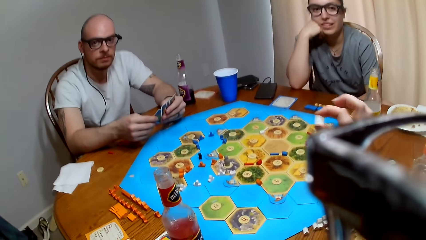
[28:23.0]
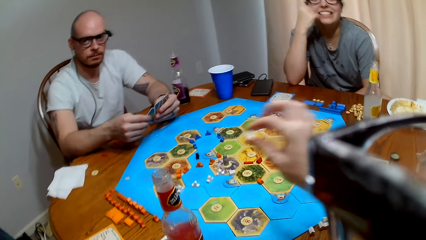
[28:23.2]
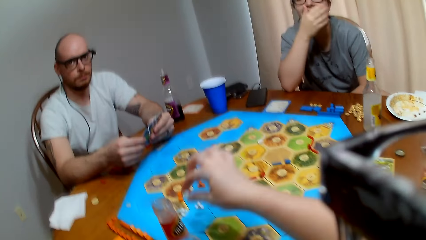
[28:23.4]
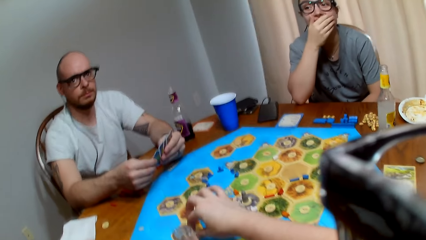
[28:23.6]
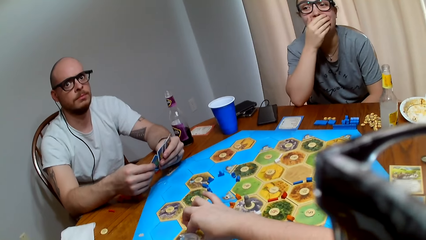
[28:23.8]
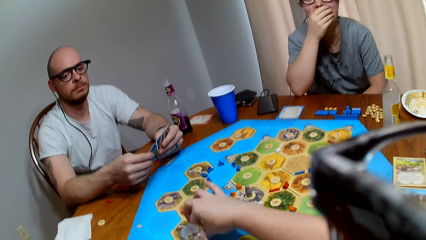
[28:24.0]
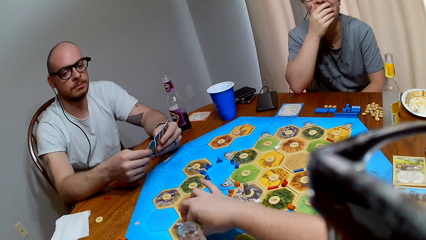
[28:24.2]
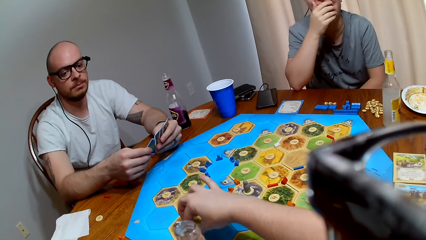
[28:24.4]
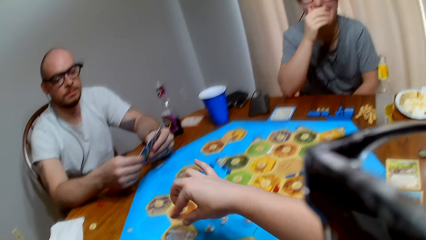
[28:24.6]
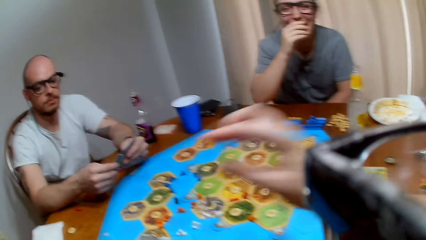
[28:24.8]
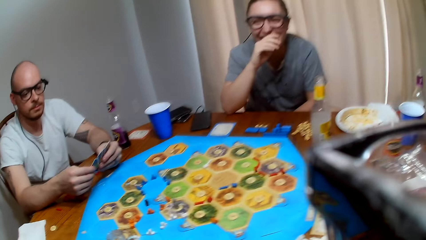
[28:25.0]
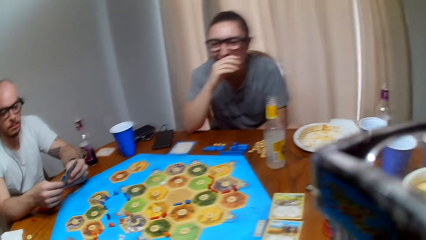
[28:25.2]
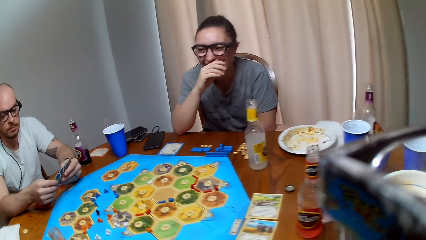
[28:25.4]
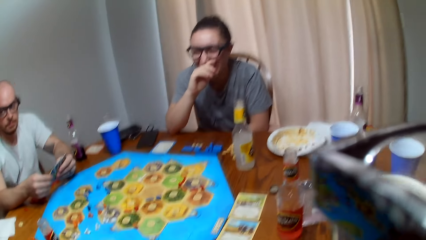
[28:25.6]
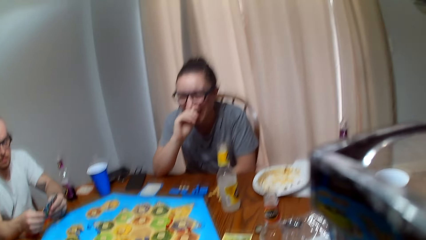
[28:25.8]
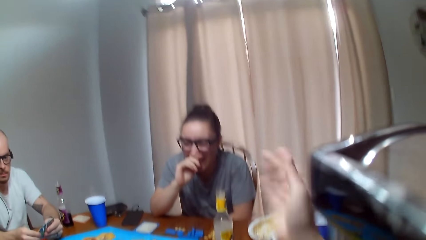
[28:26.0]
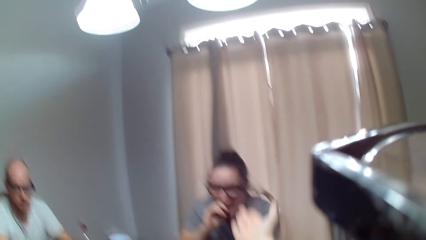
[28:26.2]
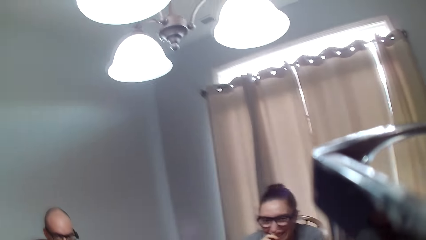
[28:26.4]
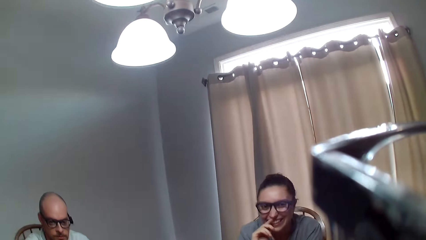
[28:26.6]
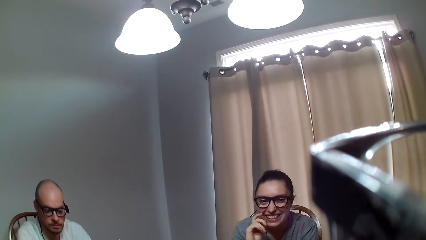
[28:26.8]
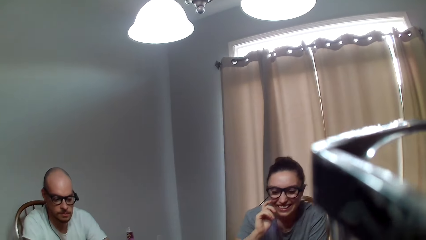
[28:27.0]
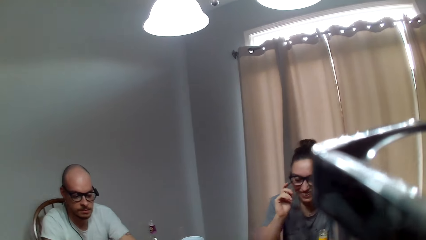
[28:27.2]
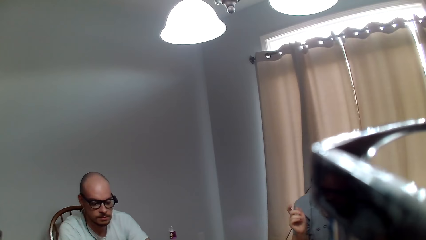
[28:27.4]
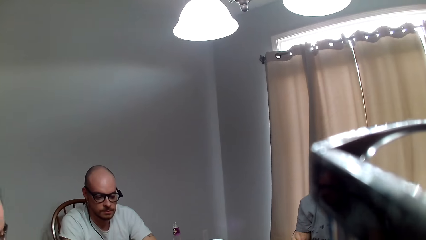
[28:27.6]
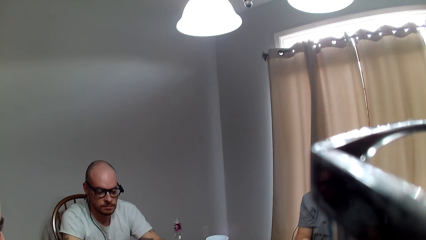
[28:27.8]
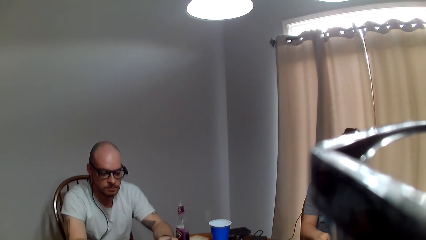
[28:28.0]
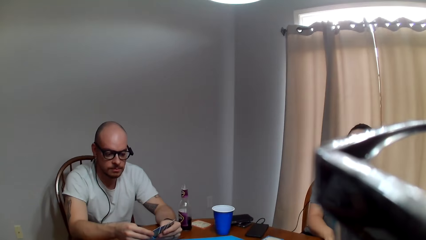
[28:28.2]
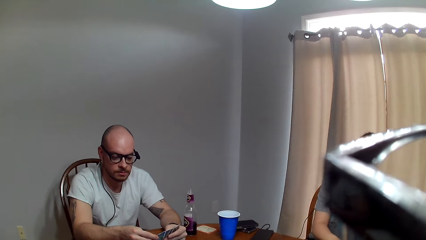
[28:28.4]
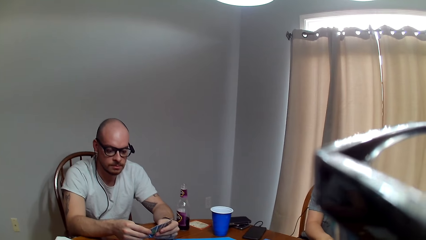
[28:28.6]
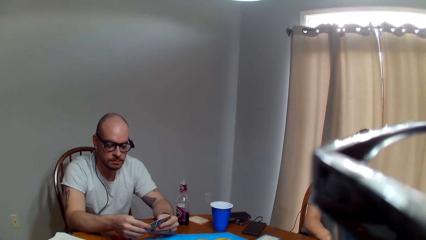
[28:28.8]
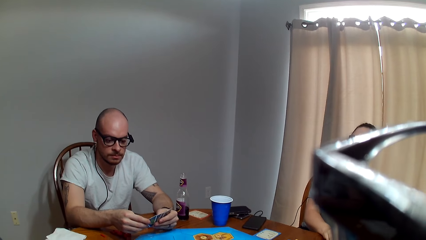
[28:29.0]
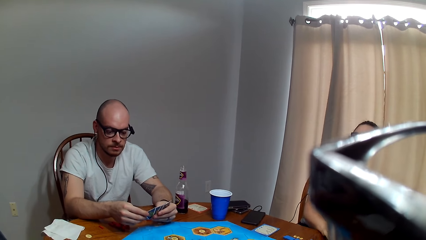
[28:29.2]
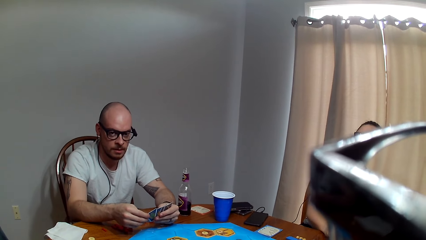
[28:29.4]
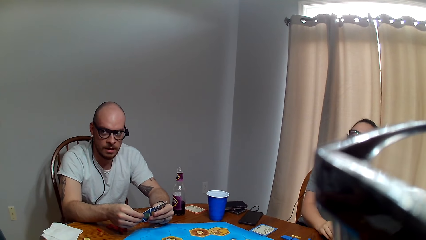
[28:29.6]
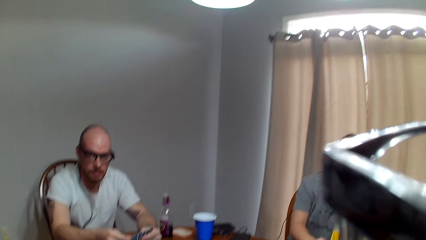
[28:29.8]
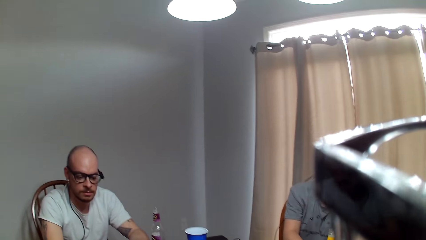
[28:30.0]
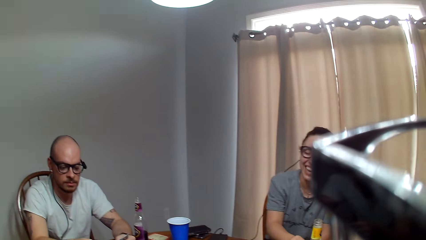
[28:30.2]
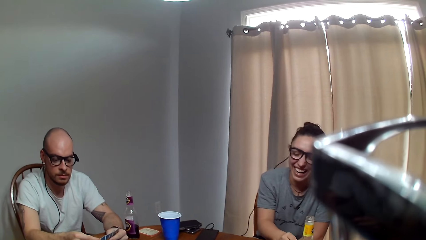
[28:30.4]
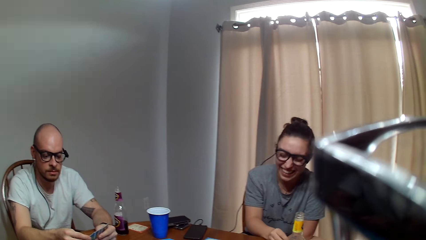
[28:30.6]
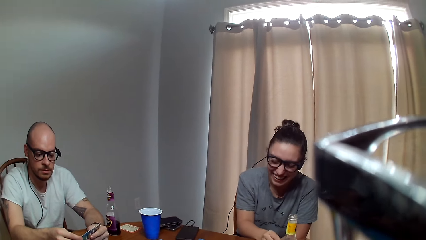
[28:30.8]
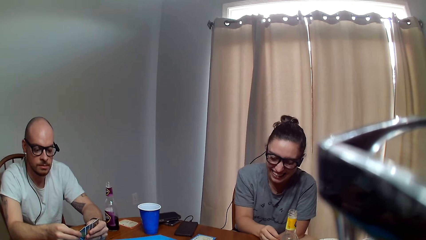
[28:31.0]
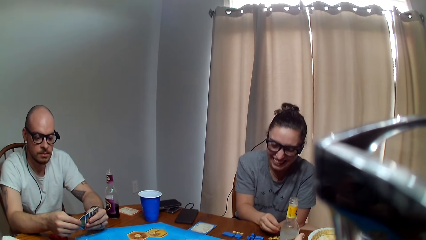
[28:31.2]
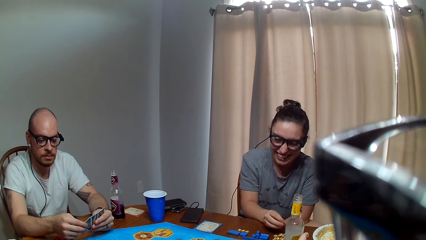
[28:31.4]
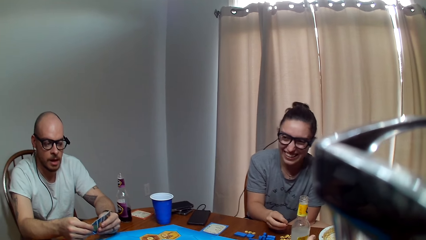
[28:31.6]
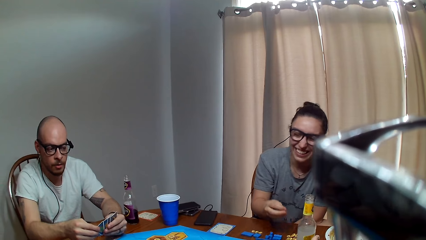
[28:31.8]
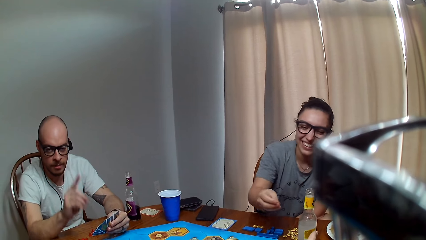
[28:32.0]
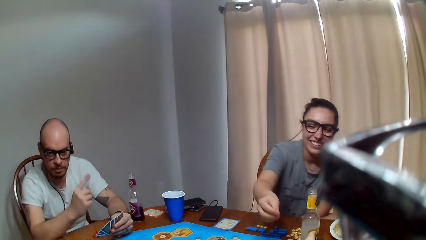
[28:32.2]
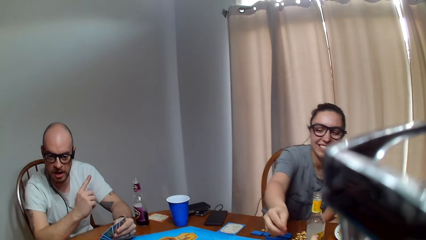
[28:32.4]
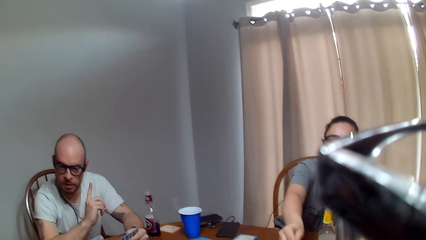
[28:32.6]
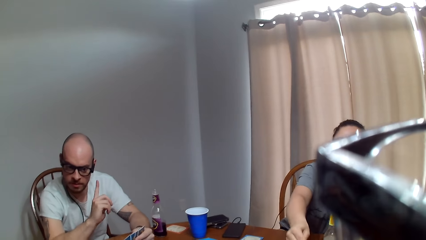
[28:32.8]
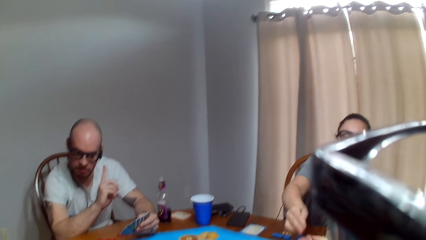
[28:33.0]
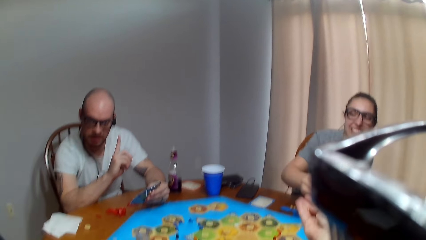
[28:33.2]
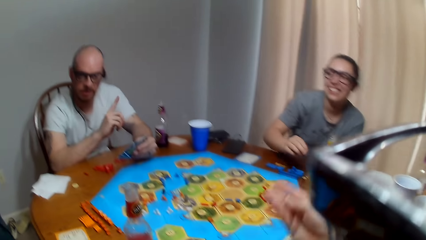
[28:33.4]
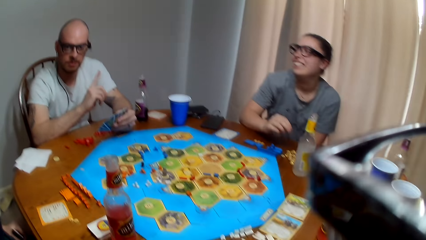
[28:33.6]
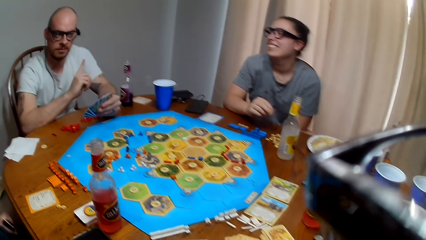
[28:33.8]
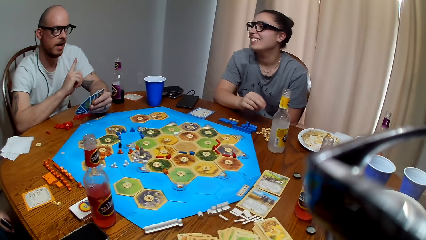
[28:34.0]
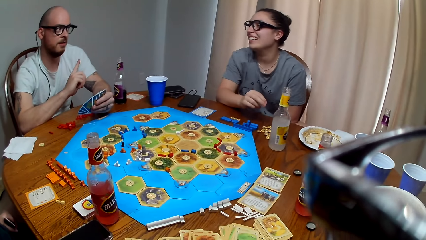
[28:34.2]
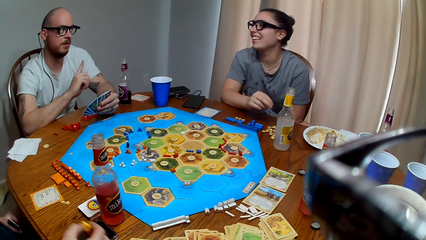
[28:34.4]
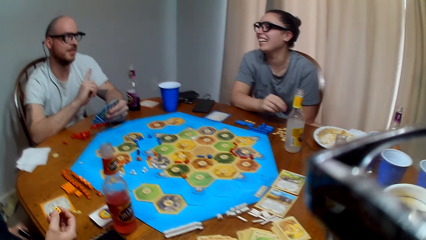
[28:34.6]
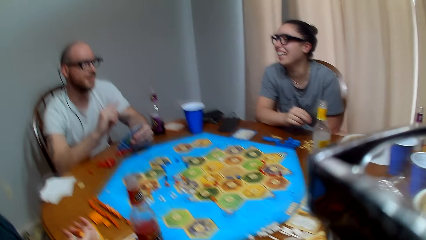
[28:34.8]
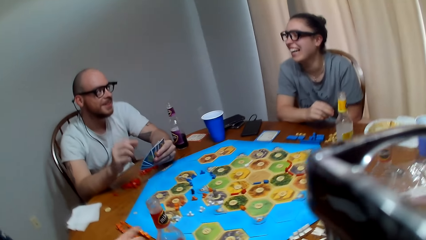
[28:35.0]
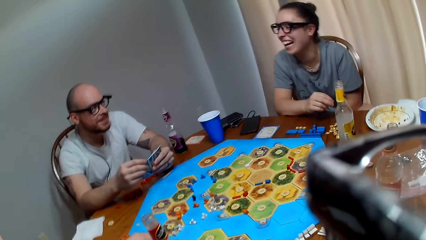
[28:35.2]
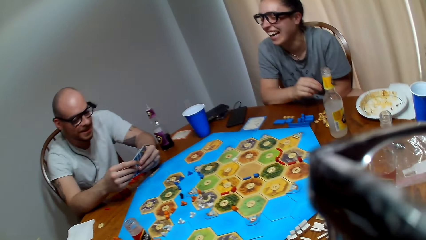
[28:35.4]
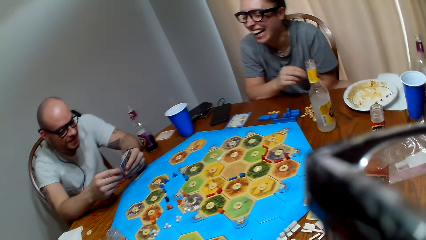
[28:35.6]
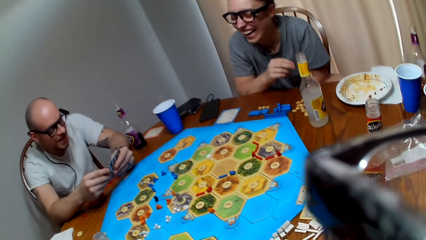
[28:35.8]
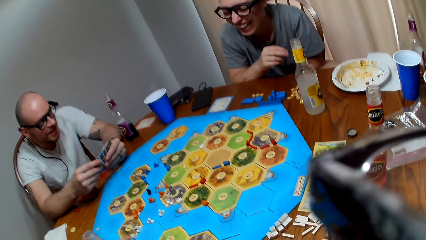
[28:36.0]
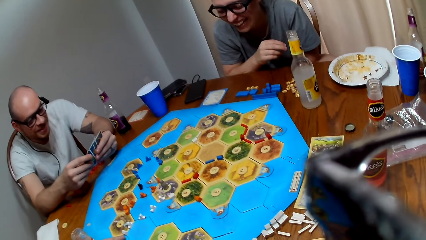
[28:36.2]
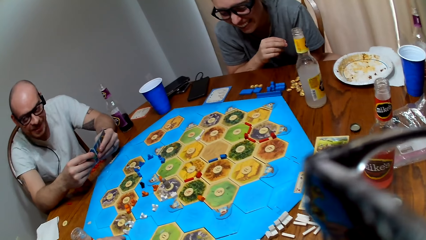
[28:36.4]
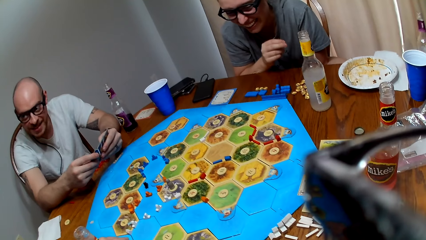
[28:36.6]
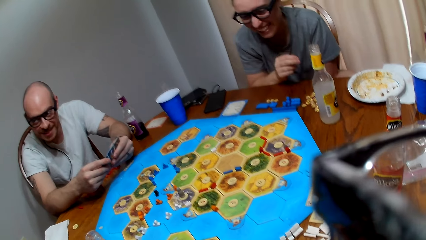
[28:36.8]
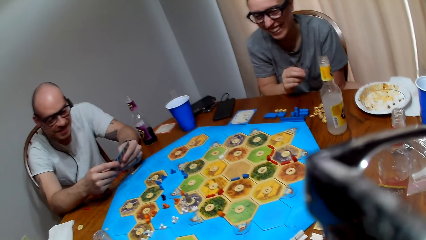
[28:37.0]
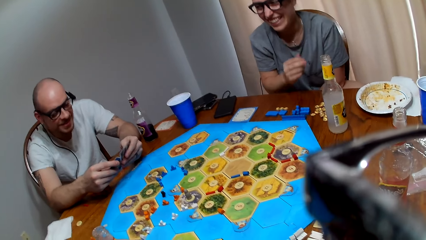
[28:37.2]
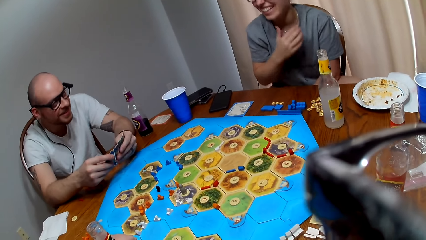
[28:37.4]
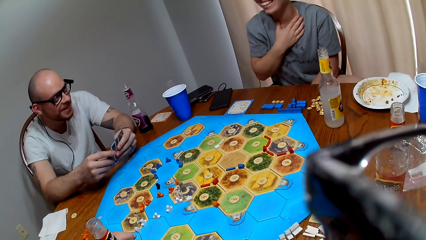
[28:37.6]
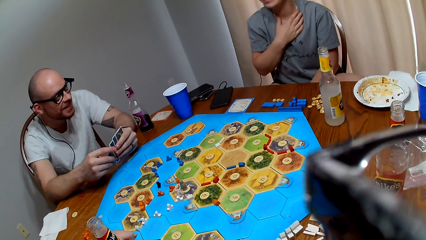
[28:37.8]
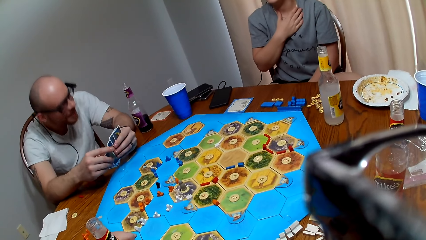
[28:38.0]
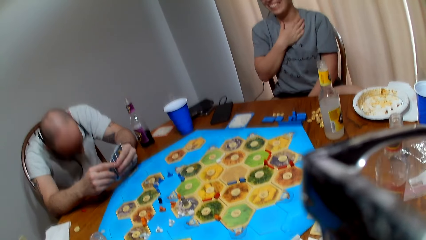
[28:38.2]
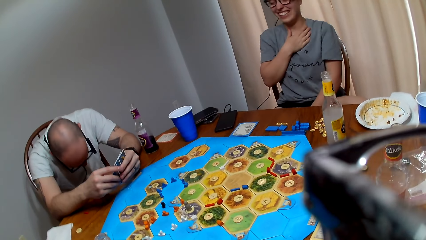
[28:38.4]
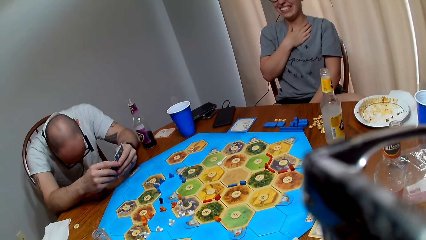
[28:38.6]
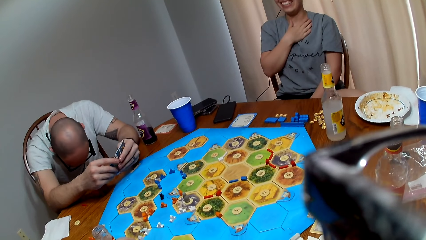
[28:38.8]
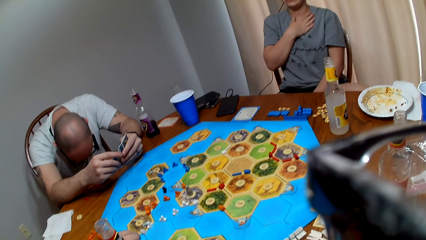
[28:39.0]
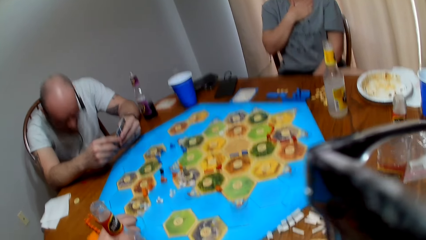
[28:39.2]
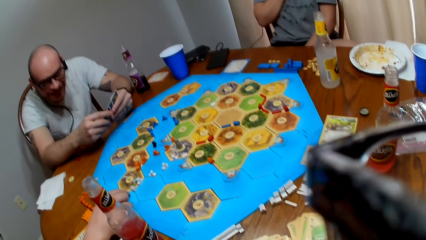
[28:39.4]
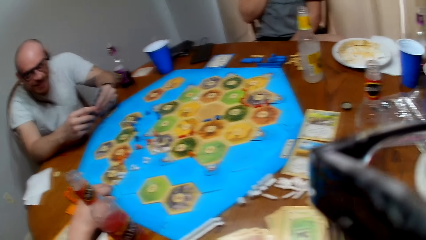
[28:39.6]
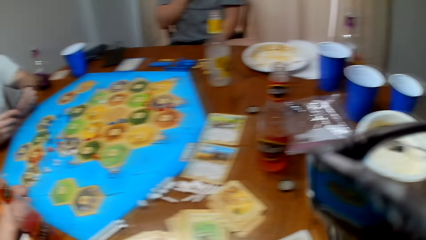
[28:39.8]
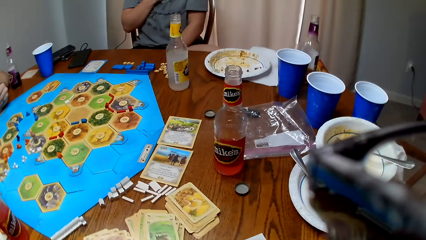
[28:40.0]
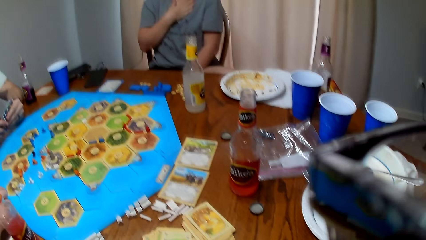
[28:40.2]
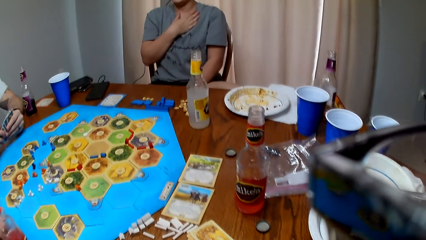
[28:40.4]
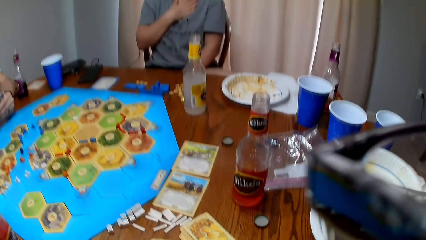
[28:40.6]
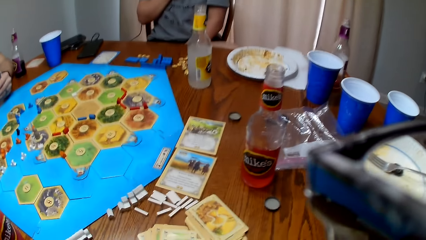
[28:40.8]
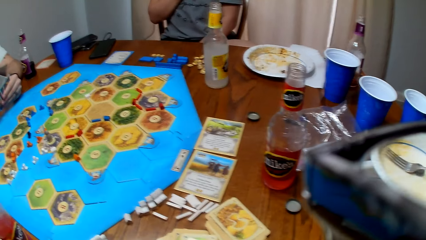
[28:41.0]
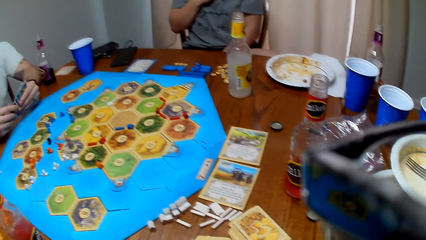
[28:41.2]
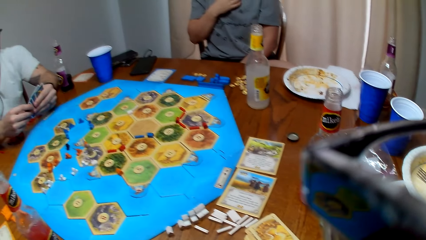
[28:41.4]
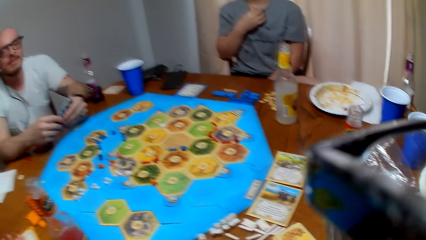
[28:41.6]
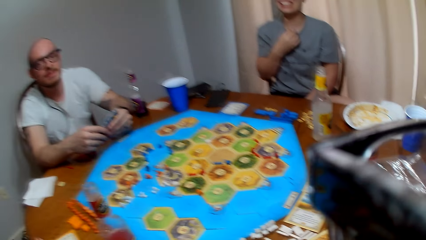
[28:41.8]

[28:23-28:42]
The camera wearer holds a peg. She places the peg on the game board. She stretches out her hand. She speaks to a woman. The woman collects coins on the table. A man speaks to the camera wearer. The woman gives the camera wearer the coins. The man talks to the woman. The camera wearer picks up the dice from the woman. She converses. Another woman holds the dice.
